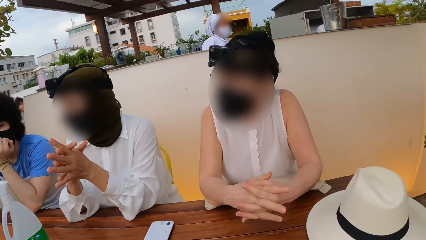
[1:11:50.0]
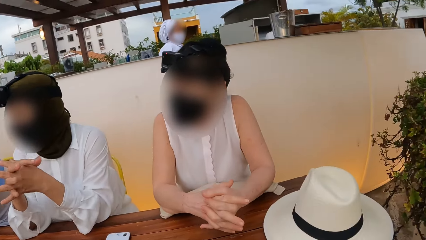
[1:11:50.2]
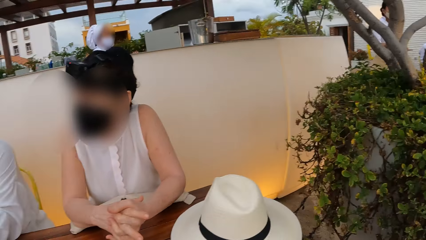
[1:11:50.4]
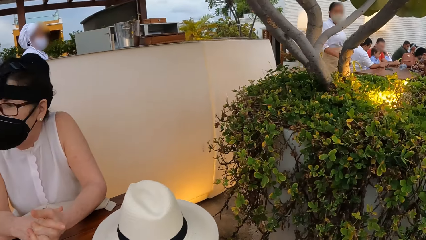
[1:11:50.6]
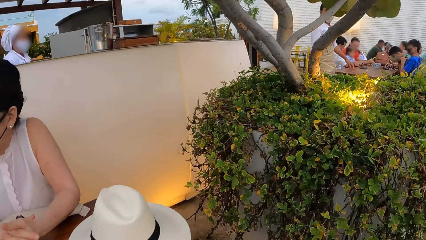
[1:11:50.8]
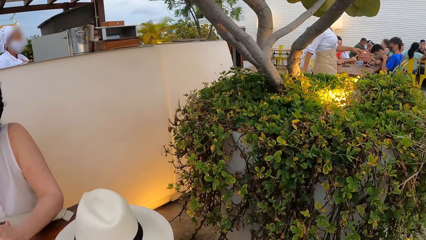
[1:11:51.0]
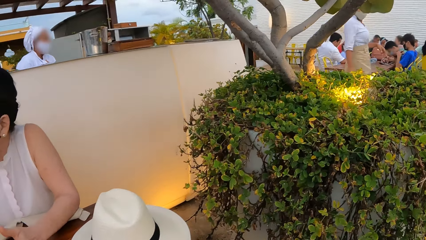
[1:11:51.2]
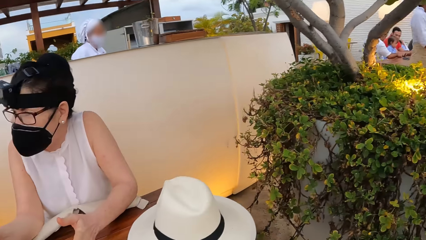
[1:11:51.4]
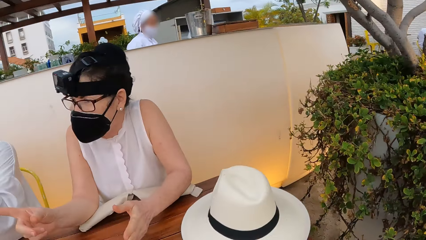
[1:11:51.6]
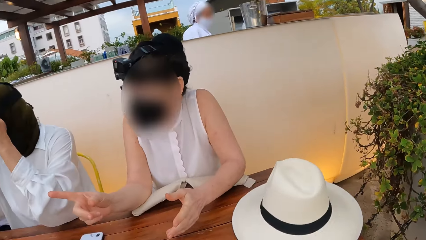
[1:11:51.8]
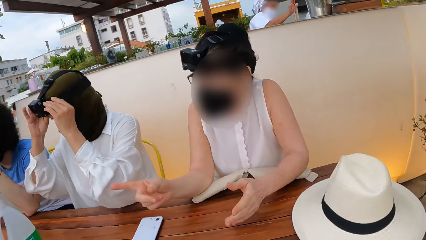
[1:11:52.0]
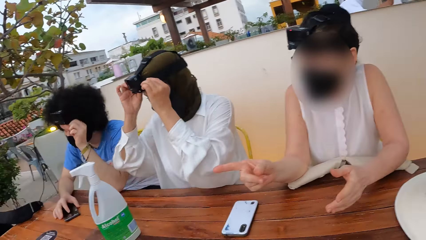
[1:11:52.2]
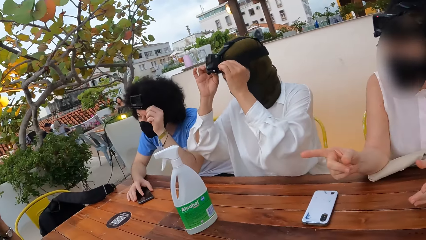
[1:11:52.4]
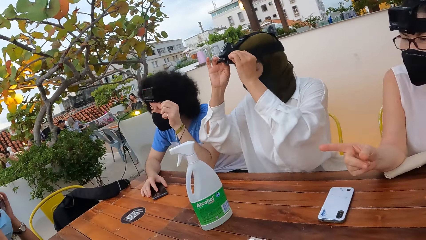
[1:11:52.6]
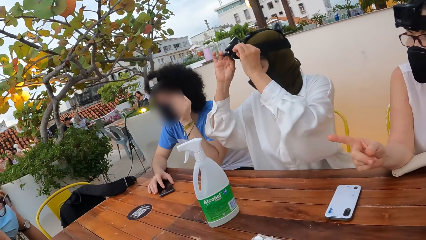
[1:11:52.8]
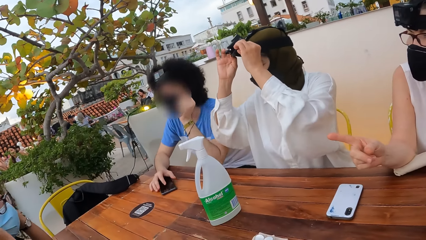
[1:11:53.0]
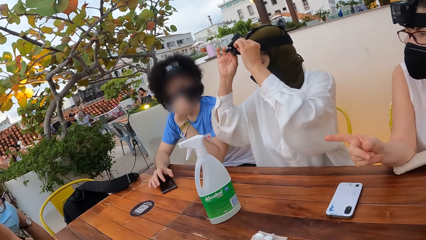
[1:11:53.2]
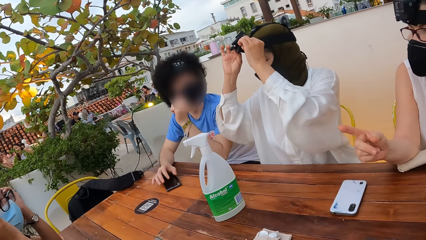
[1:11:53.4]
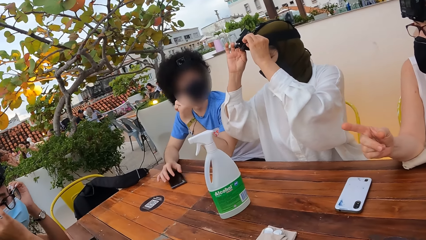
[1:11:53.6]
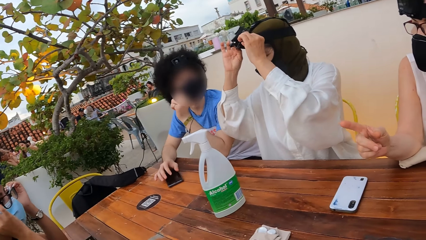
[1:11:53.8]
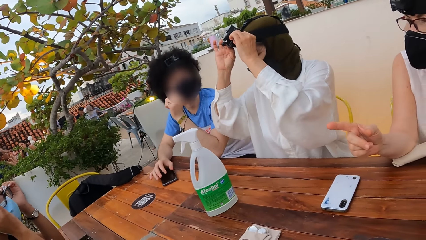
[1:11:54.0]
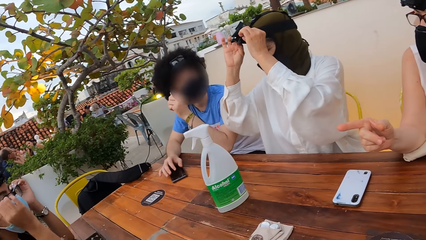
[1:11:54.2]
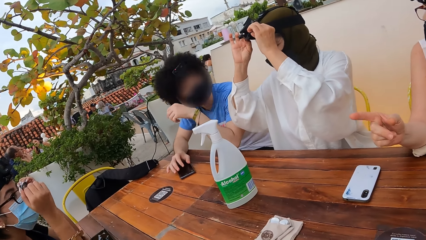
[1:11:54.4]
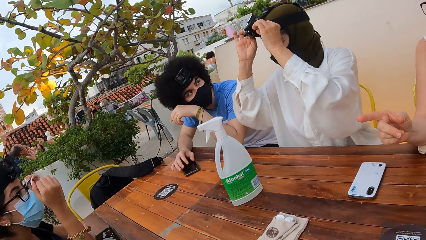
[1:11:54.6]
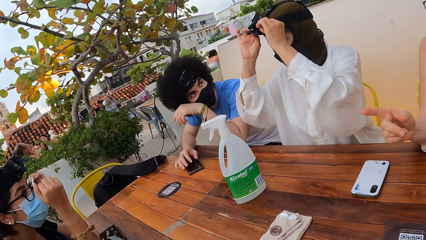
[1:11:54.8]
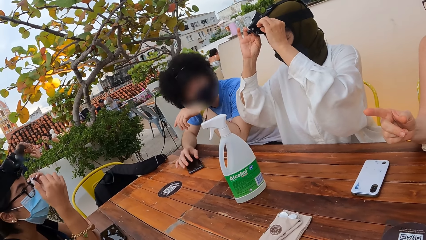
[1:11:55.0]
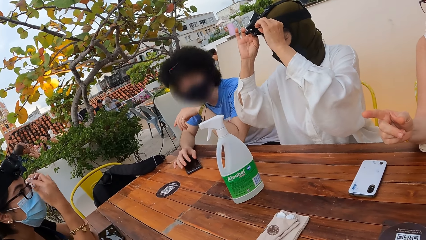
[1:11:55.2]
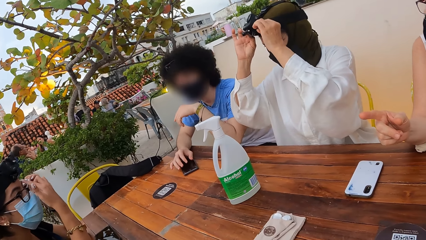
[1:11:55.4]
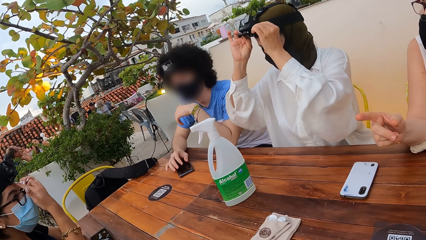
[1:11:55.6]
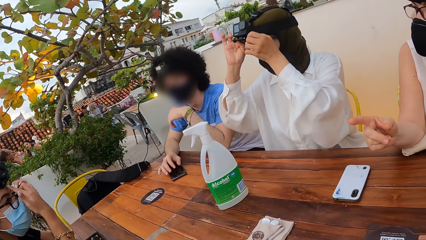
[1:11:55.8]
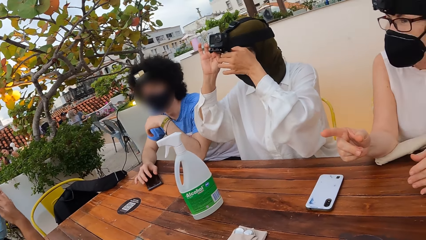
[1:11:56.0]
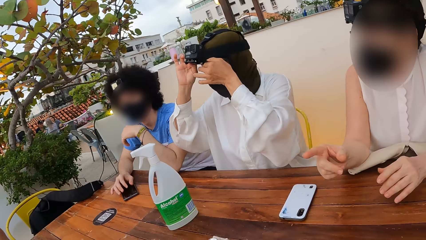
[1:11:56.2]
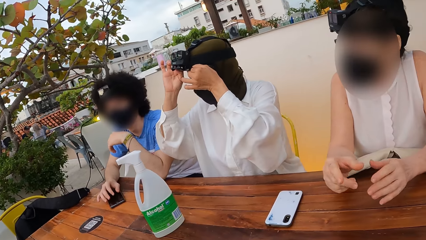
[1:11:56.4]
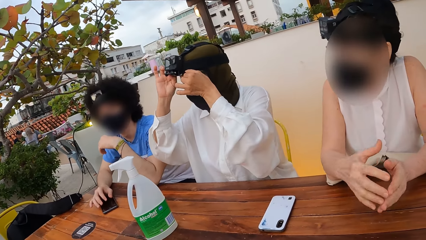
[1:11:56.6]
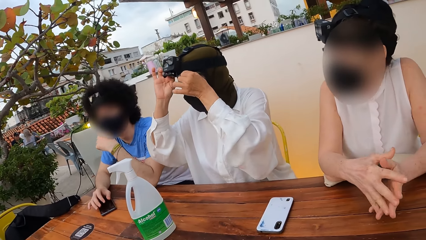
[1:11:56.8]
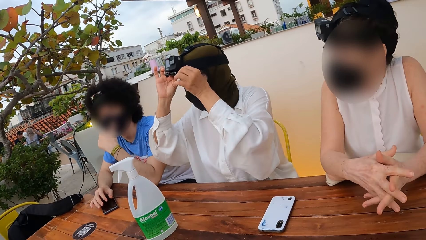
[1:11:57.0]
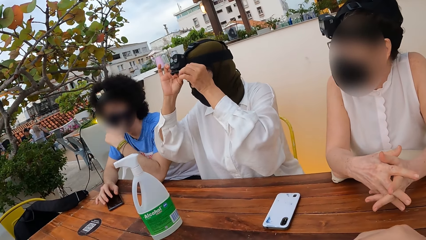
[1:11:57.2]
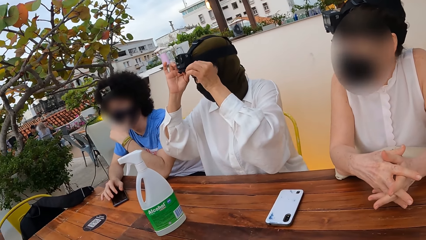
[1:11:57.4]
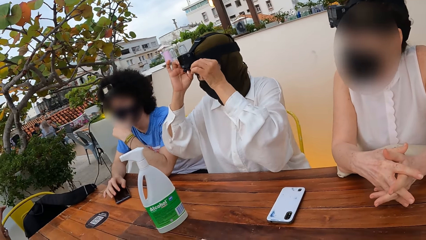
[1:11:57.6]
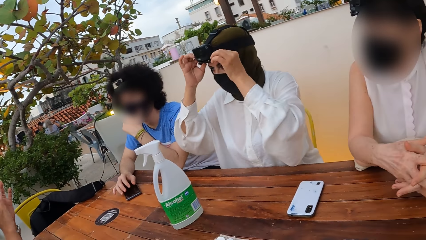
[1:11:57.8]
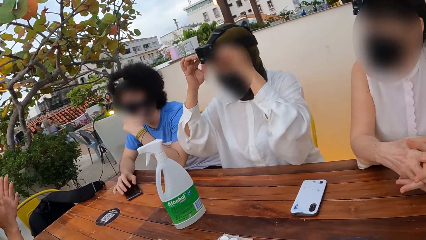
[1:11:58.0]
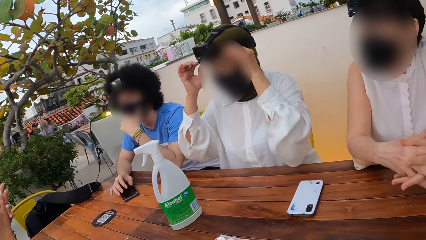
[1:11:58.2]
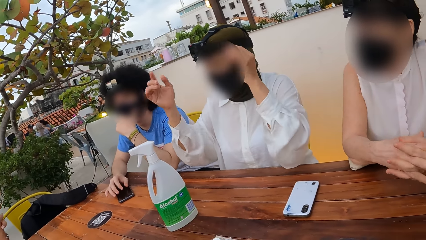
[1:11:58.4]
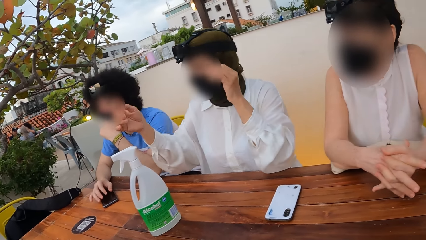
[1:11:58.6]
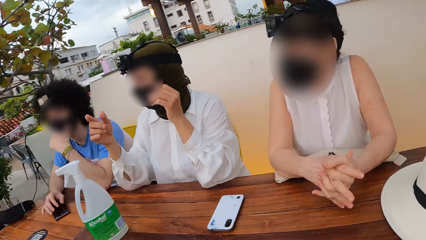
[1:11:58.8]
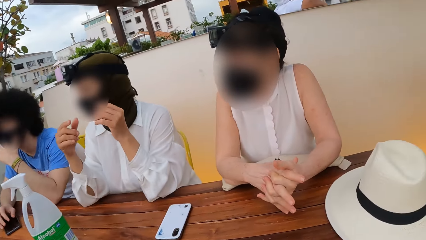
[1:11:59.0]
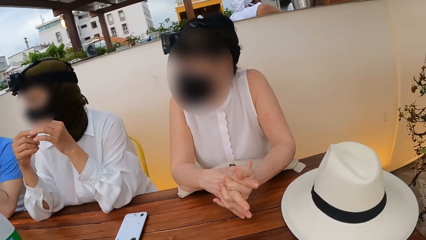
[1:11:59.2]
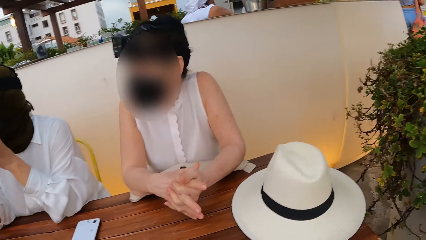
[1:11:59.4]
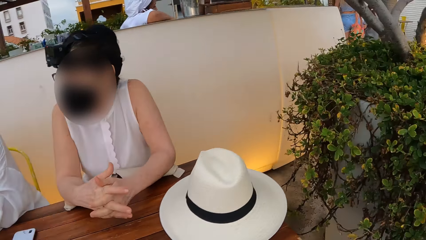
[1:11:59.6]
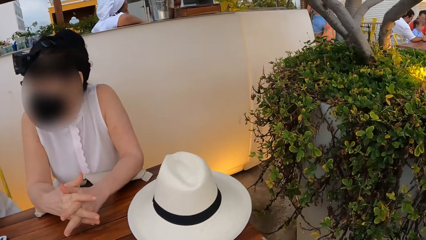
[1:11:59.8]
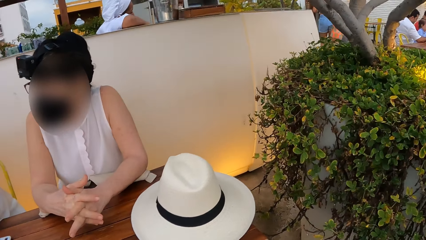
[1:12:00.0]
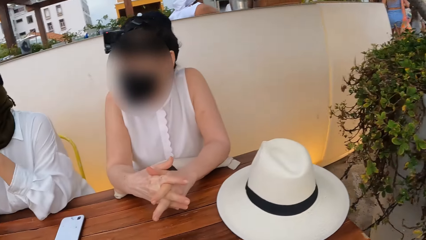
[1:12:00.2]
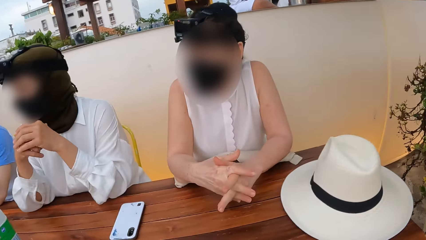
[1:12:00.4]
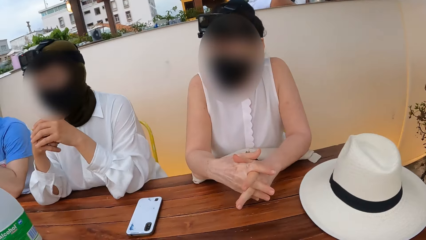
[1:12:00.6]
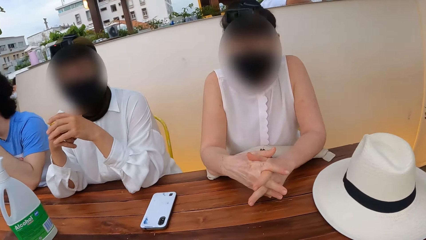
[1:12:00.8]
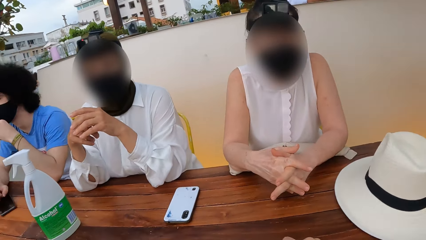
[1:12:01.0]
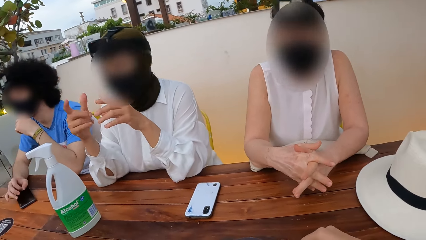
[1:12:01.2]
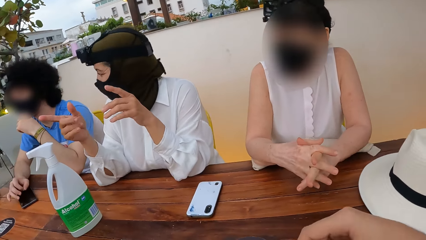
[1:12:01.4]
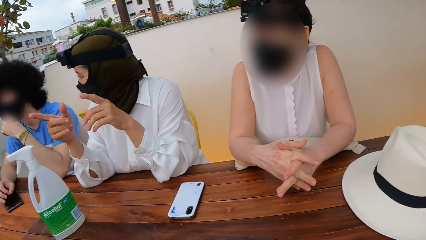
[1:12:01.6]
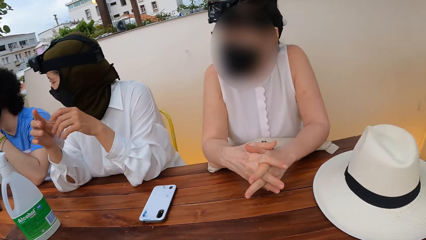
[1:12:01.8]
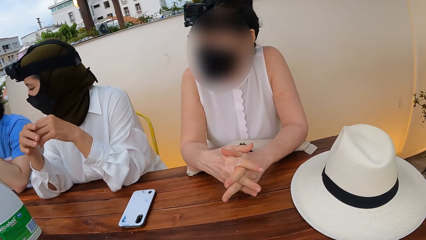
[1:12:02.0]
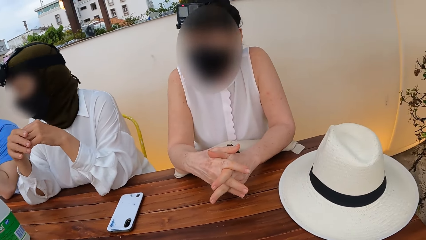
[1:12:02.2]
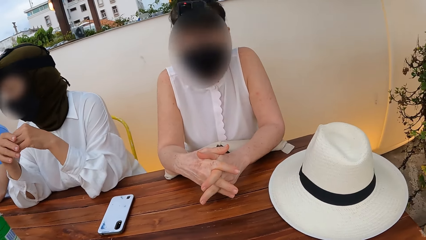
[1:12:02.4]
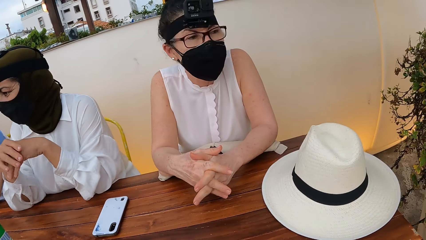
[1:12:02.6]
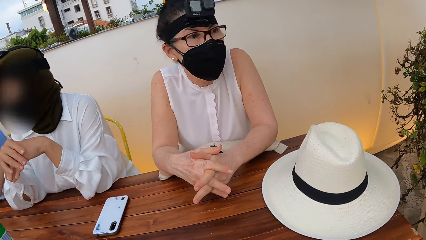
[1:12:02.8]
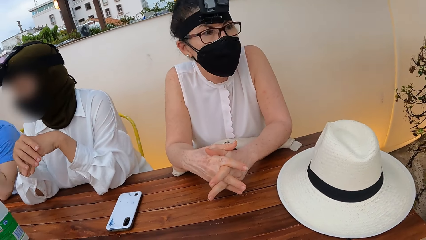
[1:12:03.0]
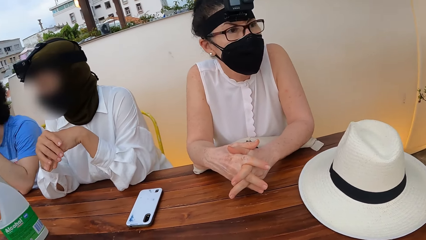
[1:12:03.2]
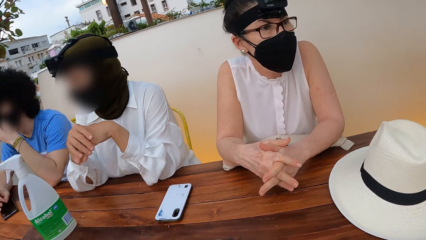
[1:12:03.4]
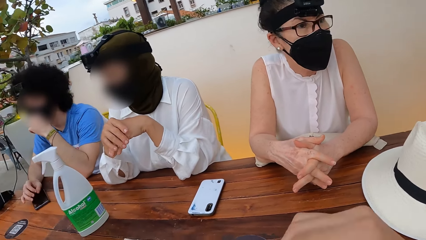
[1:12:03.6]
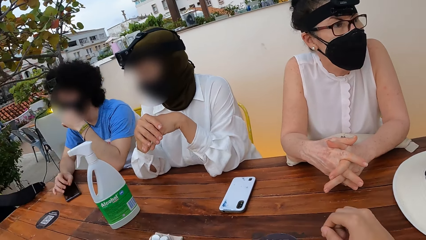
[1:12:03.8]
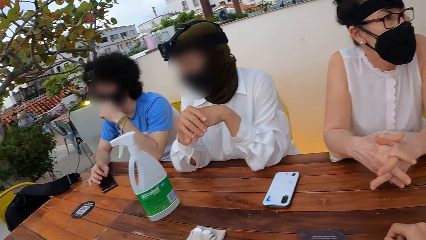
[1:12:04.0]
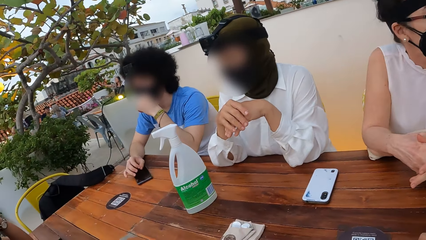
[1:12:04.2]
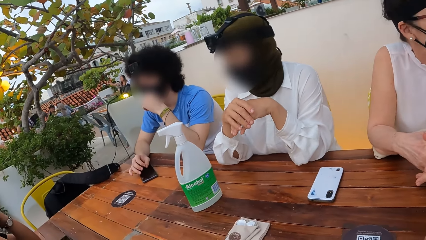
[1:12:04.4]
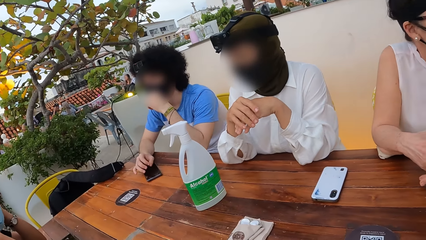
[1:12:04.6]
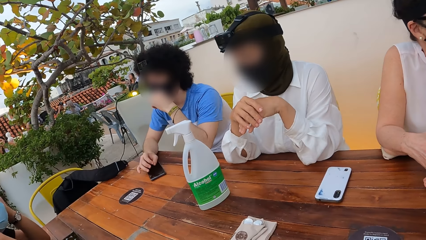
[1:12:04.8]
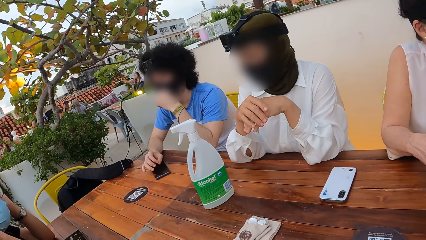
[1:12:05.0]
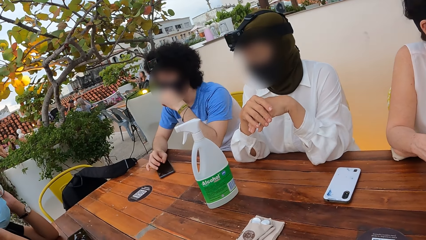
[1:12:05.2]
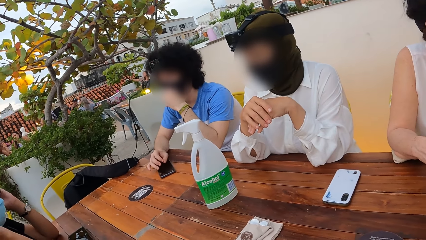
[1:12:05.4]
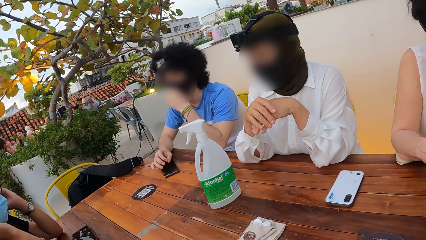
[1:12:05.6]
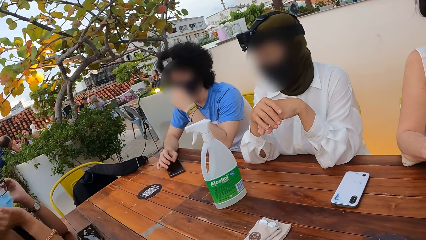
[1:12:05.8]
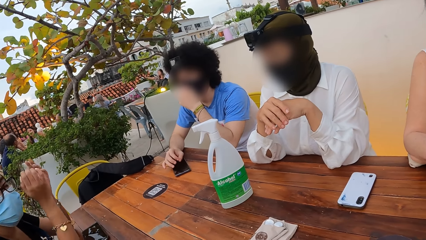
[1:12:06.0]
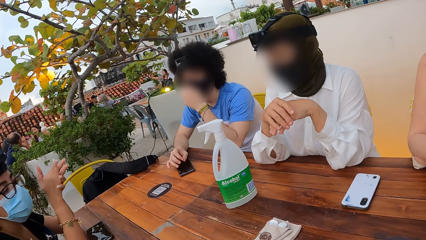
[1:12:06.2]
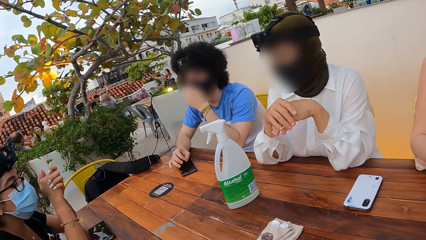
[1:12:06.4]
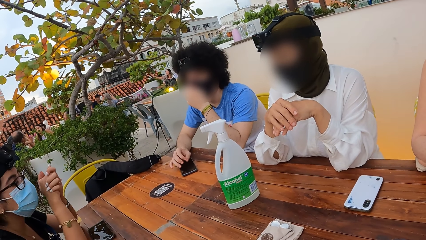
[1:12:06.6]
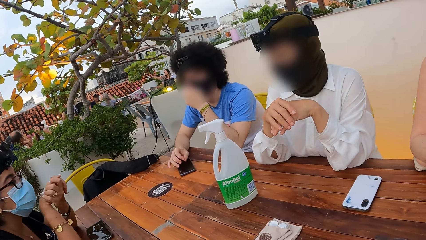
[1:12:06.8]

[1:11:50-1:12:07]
The camera wearer looks around a restaurant. A woman adjusts her camera. Another woman touches her face. A man looks around the restaurant. The camera wearer looks around the restaurant. The first woman makes a hand gesture. A lady interacts with the camera wearer. The first woman interacts with the man. The camera wearer looks around the restaurant.
